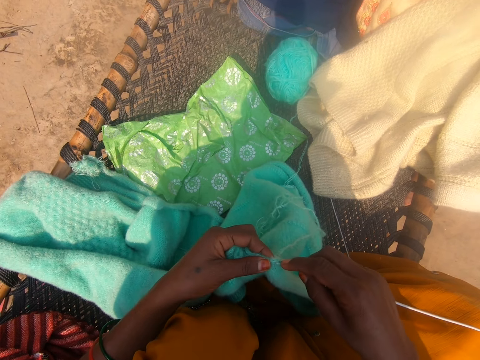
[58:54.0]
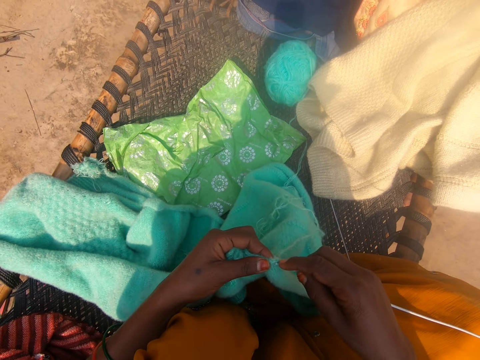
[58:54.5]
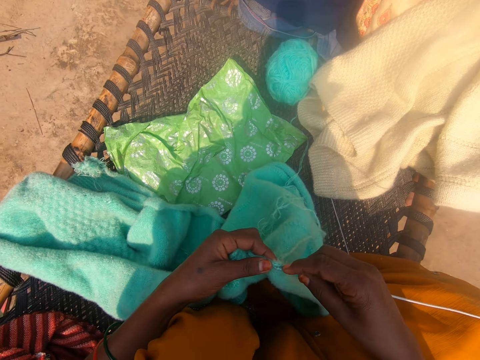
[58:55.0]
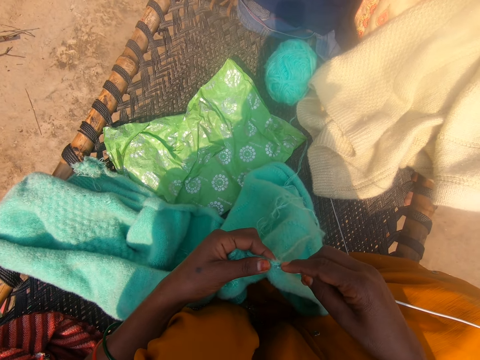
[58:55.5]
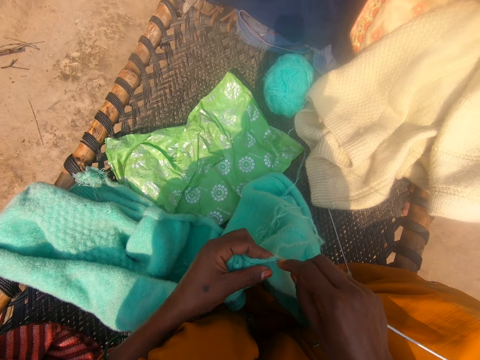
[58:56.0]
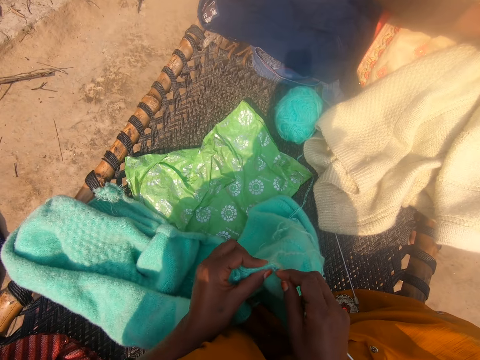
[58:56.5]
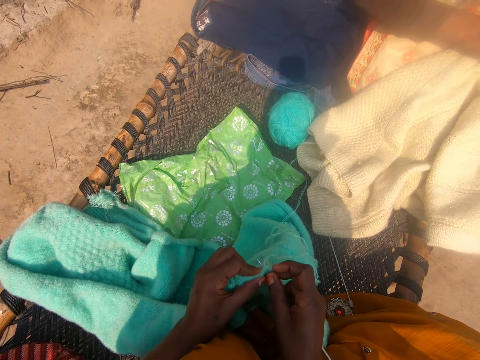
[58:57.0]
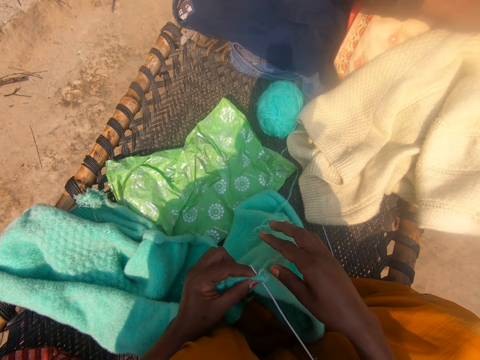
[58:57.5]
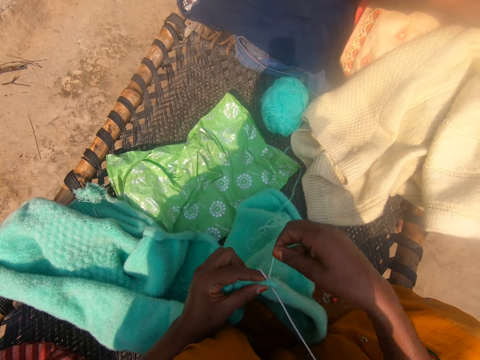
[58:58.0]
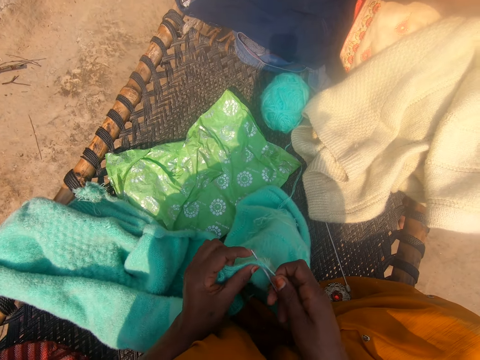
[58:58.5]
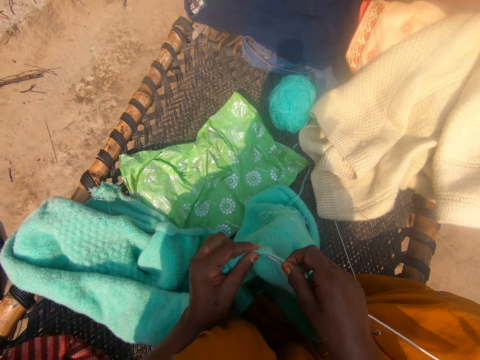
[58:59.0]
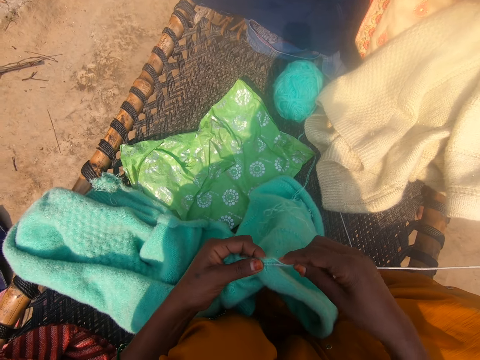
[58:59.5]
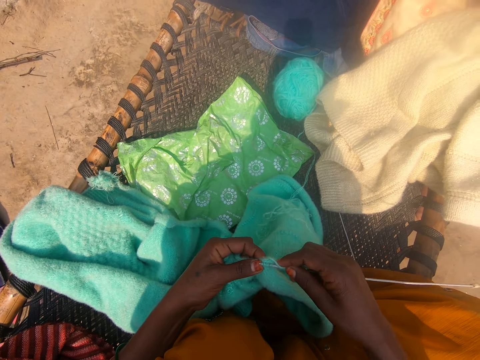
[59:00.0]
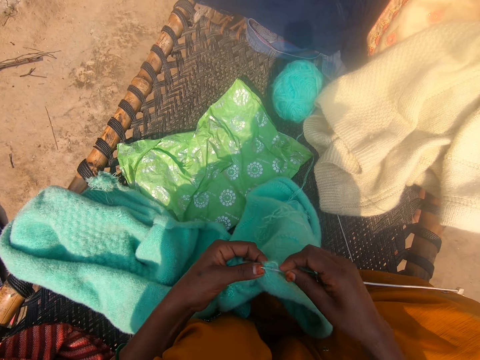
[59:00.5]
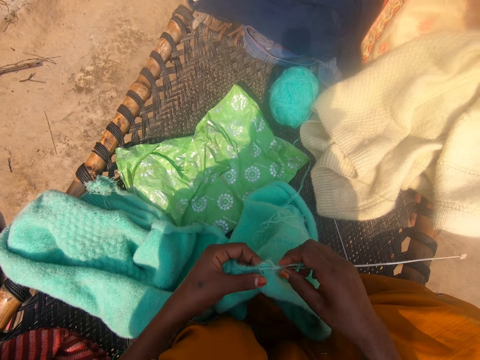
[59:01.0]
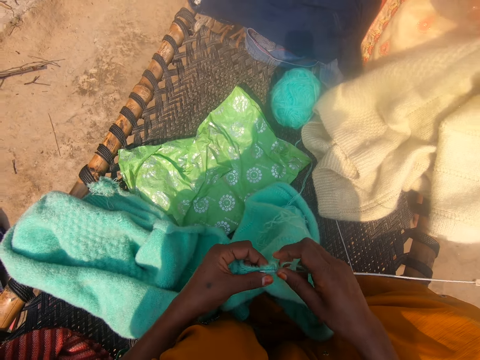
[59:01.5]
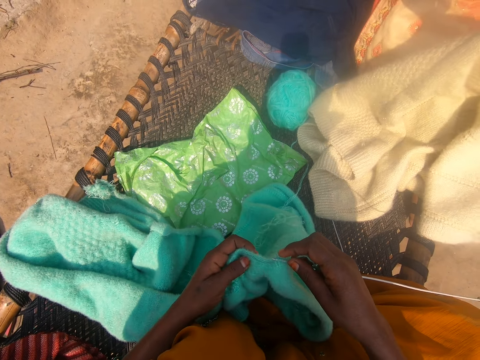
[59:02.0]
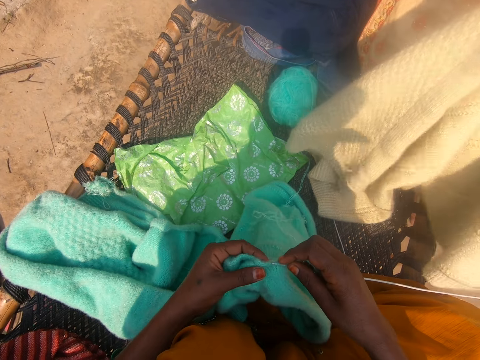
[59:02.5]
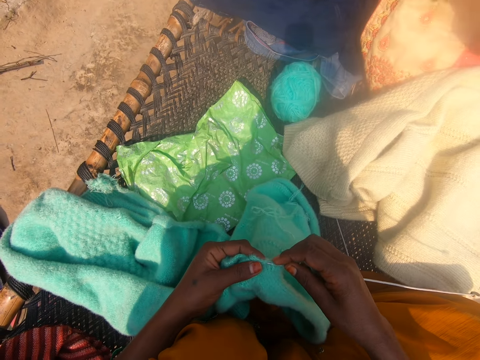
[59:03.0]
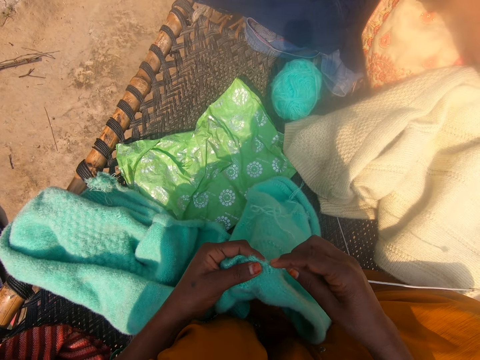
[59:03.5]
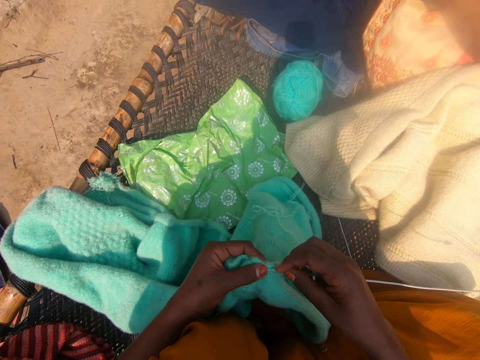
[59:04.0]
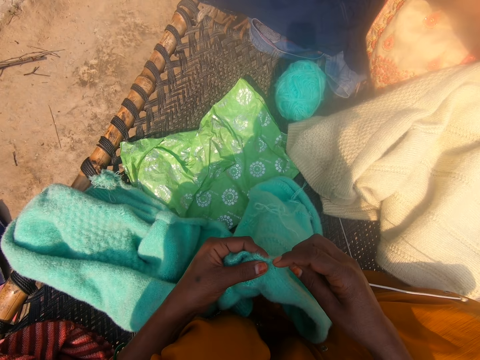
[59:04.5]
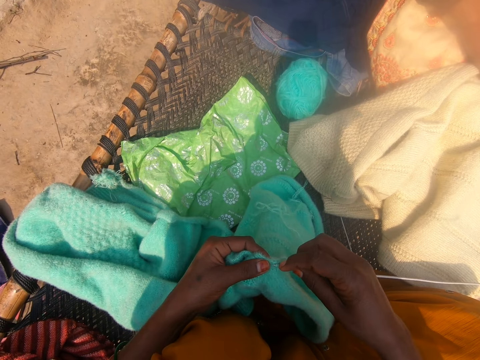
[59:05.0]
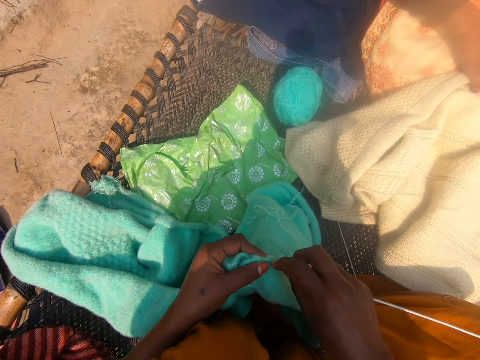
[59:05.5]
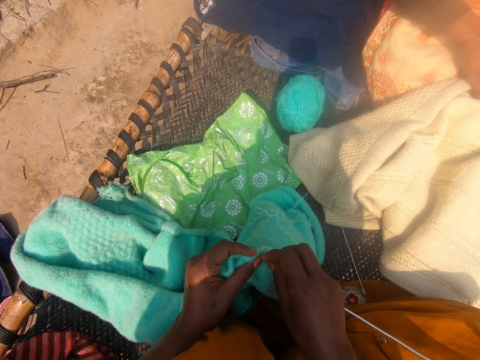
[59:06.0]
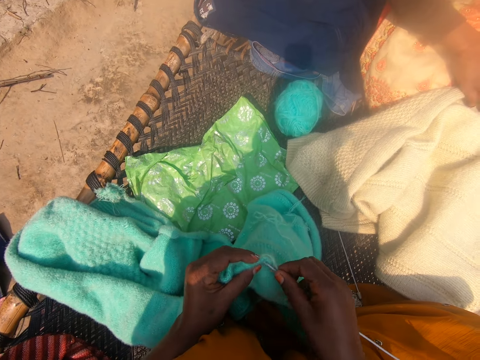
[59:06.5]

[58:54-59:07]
The camera wearer knits with a crochet. They interact with people.

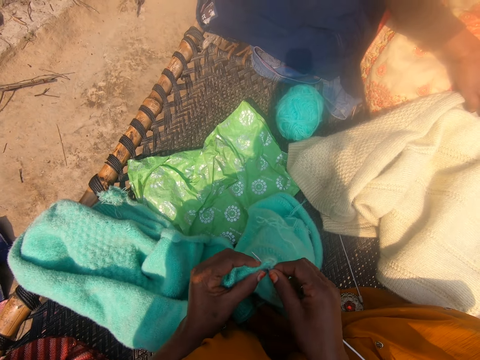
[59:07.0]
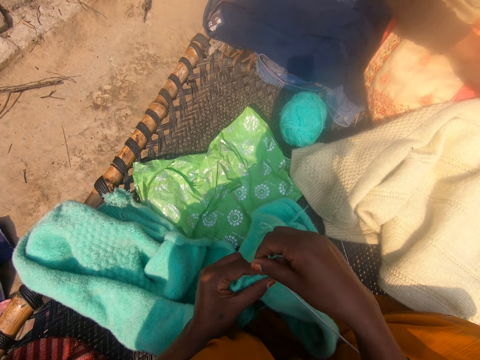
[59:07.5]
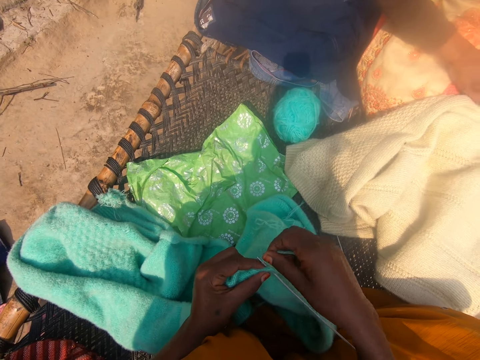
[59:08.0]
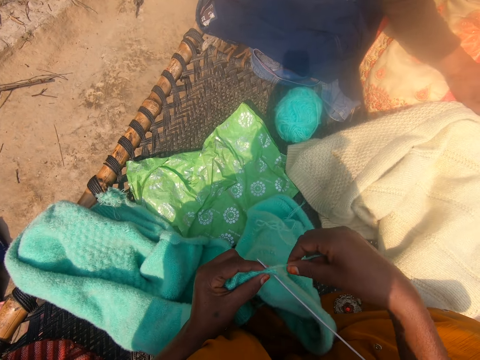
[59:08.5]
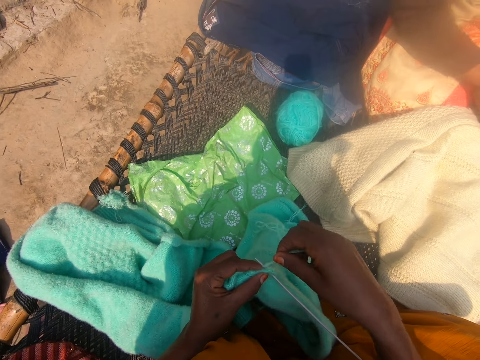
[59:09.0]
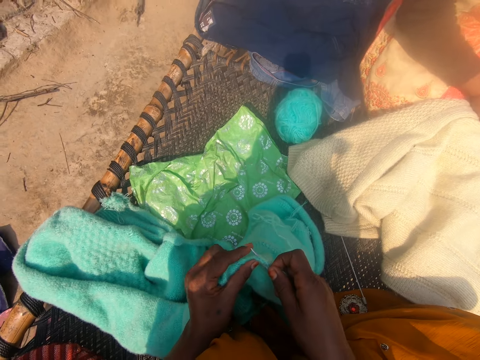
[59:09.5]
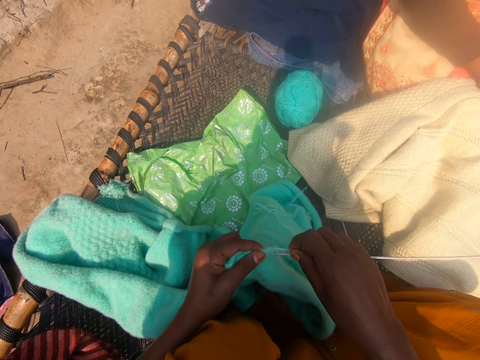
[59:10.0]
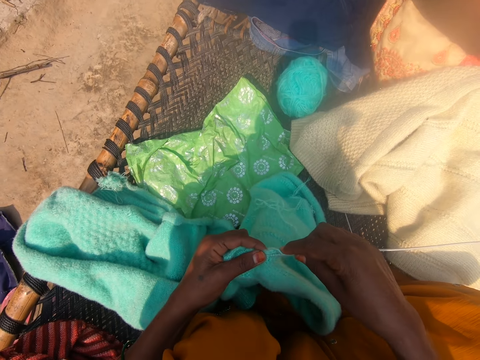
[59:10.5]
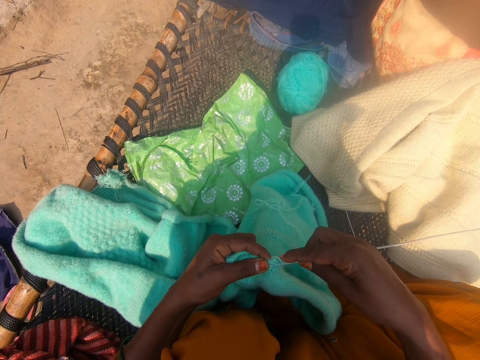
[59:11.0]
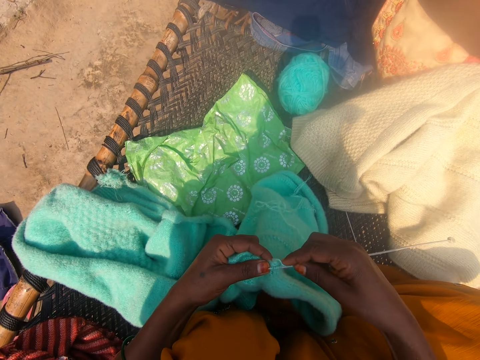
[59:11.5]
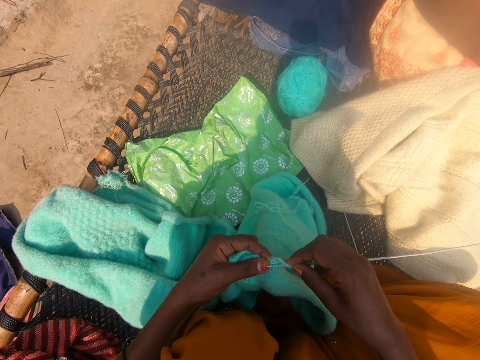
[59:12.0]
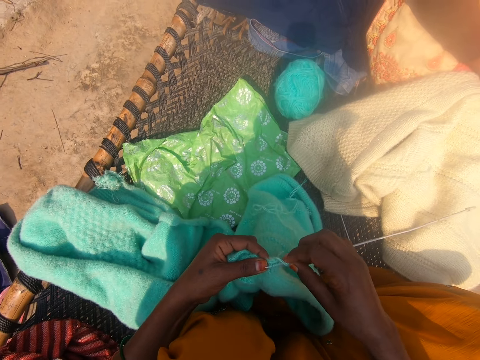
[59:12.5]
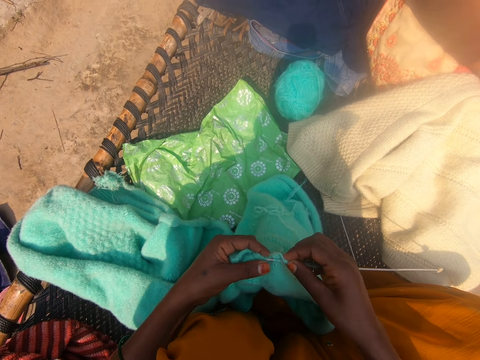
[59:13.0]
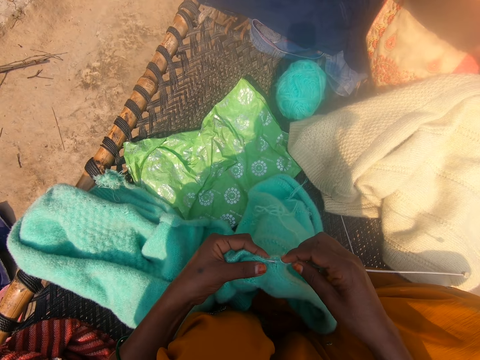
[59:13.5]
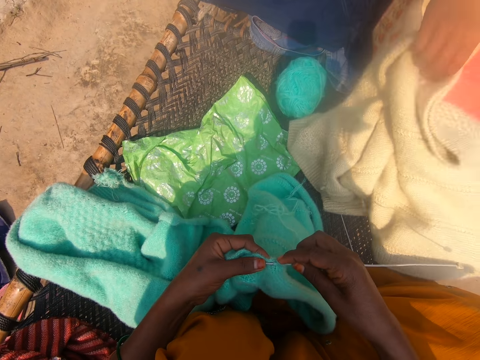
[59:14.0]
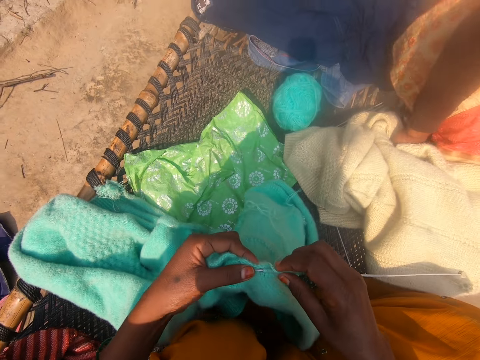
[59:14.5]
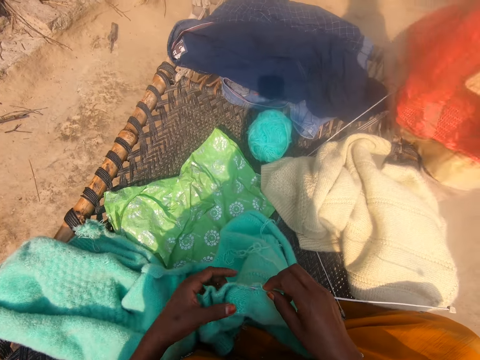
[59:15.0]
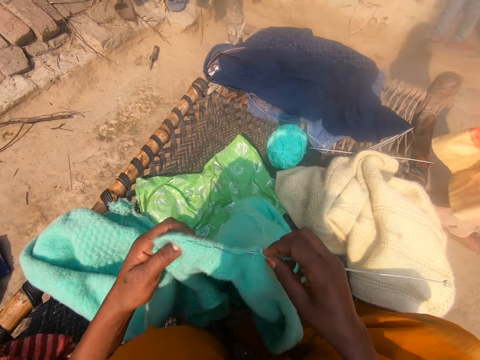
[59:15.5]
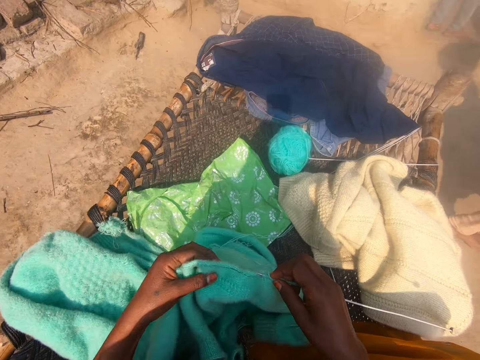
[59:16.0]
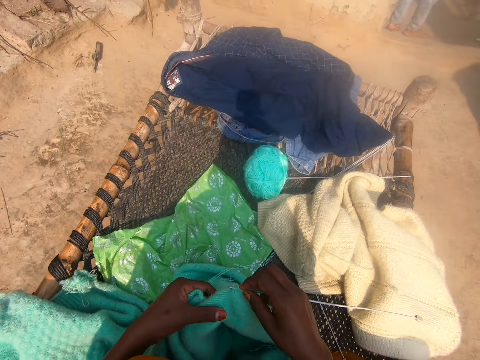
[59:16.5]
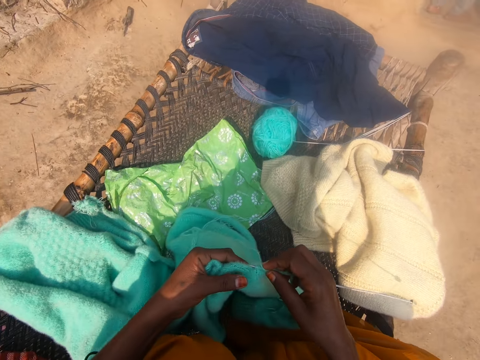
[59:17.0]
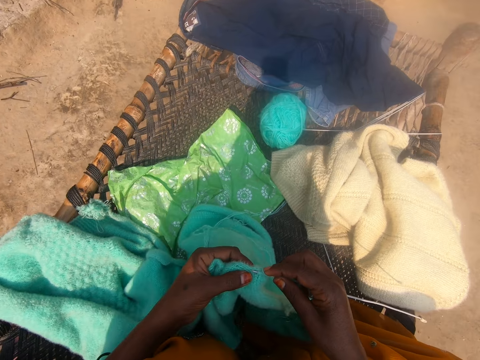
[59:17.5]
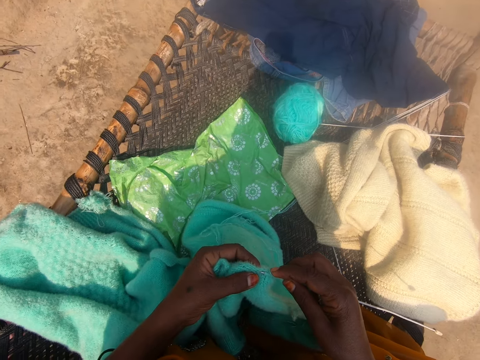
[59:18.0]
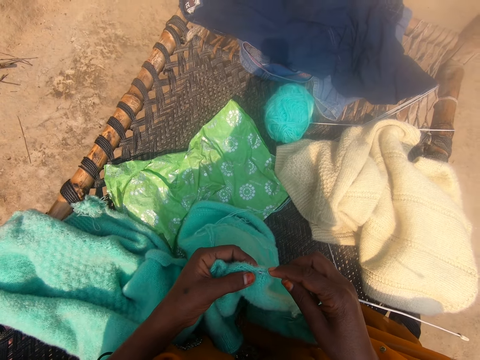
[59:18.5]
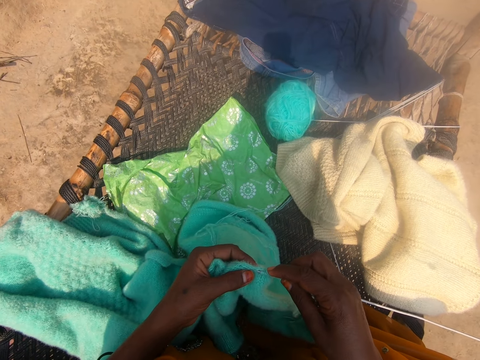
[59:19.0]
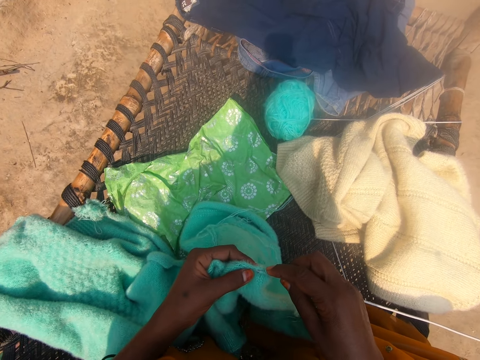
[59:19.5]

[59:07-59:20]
A woman sits beside the camera wearer on the weaved bed. The woman gets up from the weaved bed.
